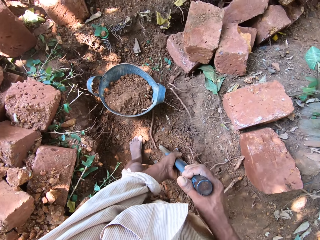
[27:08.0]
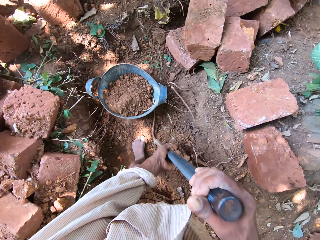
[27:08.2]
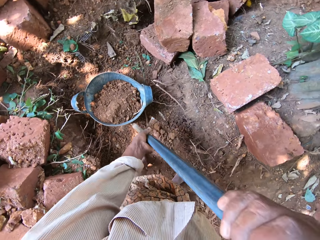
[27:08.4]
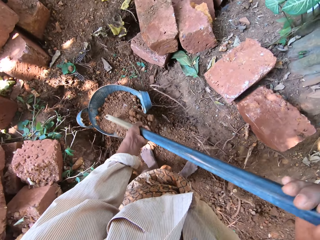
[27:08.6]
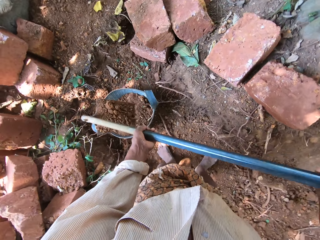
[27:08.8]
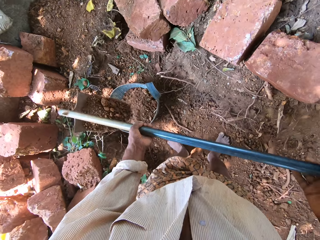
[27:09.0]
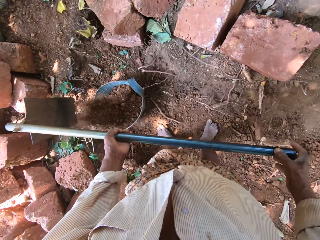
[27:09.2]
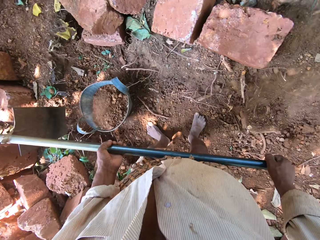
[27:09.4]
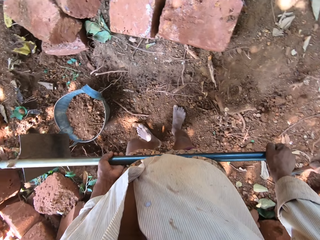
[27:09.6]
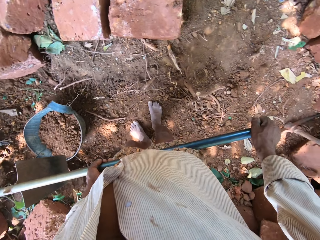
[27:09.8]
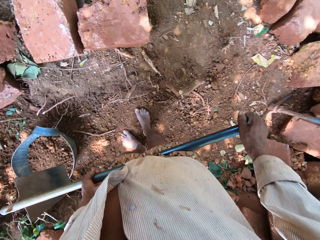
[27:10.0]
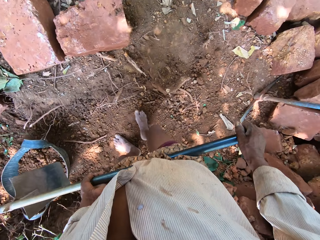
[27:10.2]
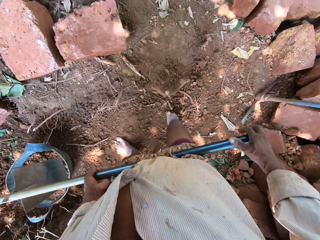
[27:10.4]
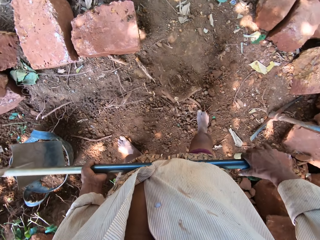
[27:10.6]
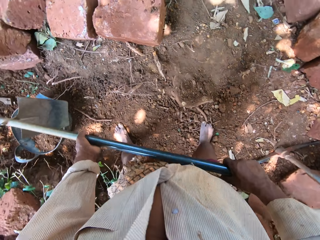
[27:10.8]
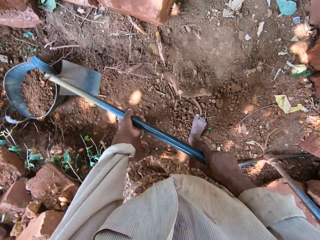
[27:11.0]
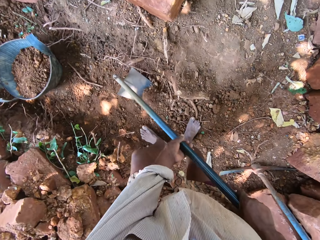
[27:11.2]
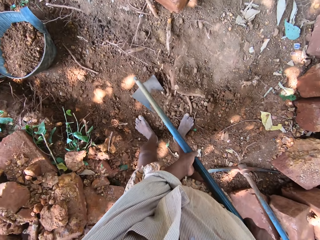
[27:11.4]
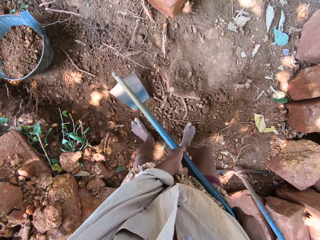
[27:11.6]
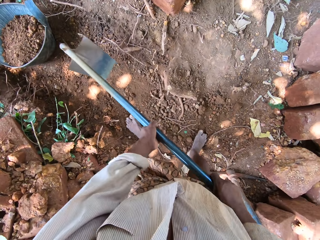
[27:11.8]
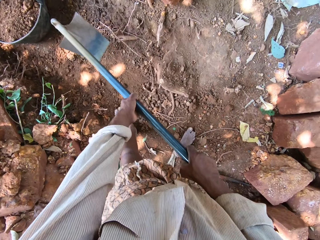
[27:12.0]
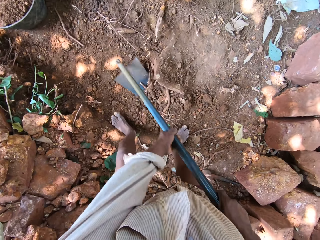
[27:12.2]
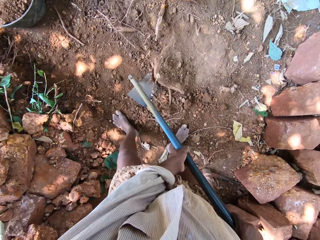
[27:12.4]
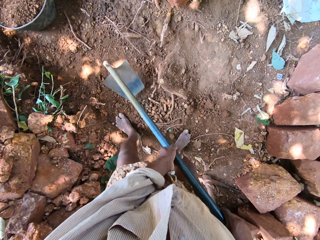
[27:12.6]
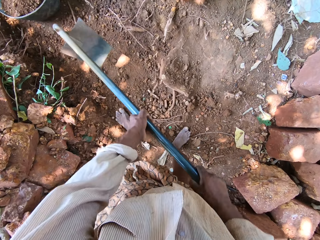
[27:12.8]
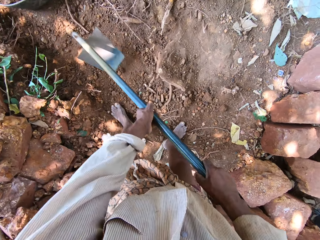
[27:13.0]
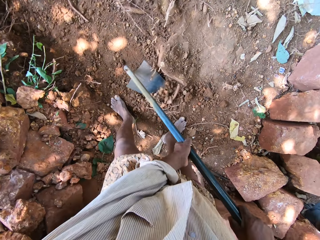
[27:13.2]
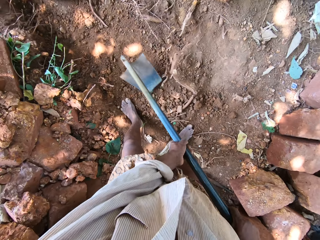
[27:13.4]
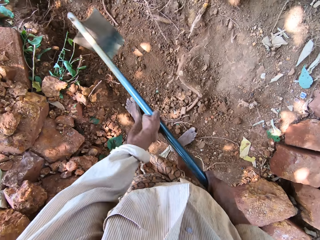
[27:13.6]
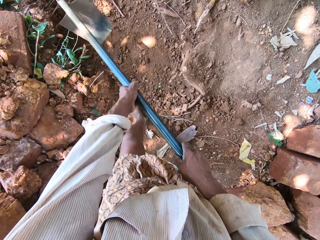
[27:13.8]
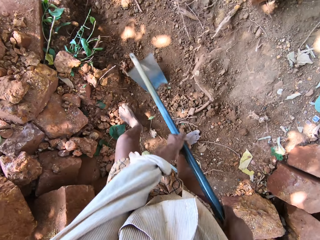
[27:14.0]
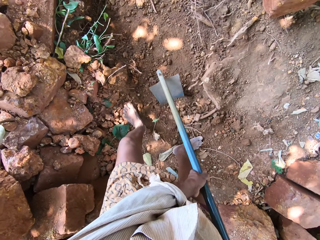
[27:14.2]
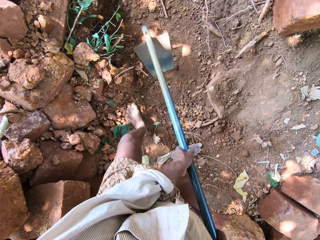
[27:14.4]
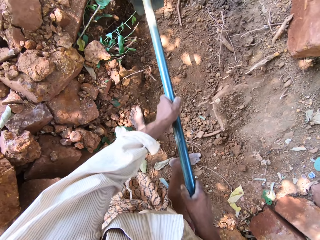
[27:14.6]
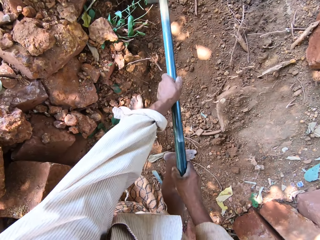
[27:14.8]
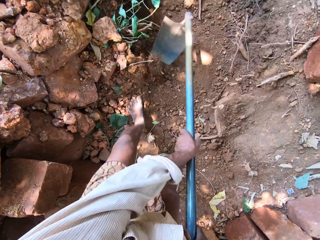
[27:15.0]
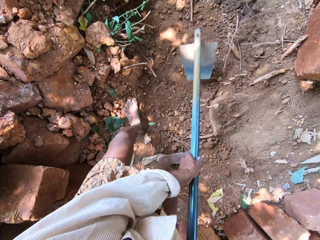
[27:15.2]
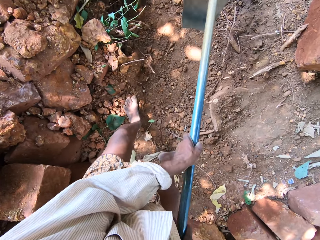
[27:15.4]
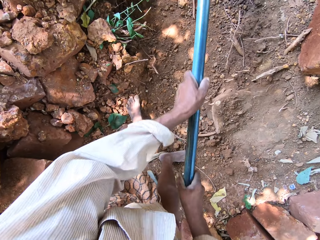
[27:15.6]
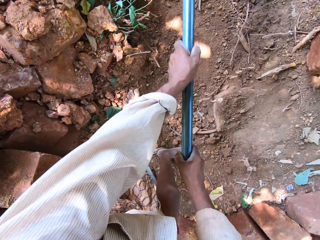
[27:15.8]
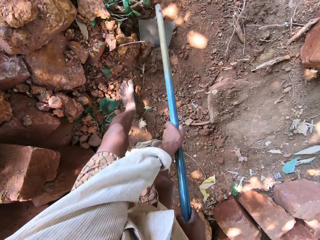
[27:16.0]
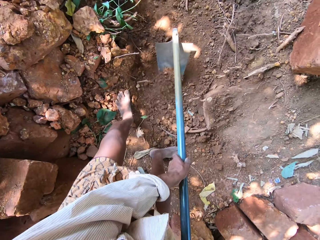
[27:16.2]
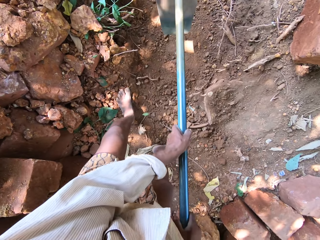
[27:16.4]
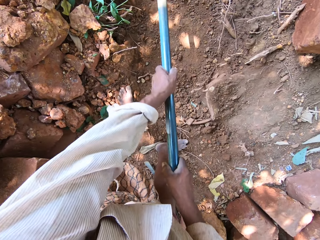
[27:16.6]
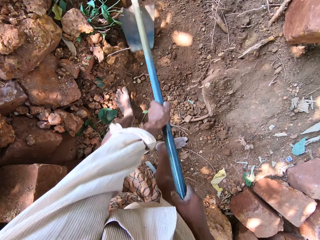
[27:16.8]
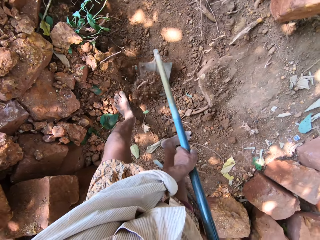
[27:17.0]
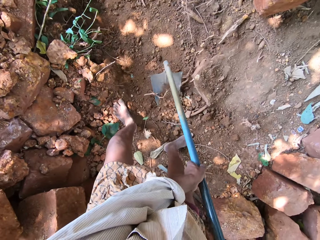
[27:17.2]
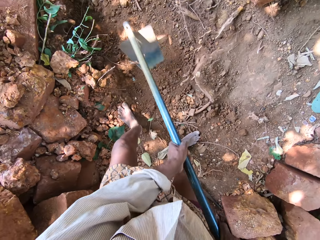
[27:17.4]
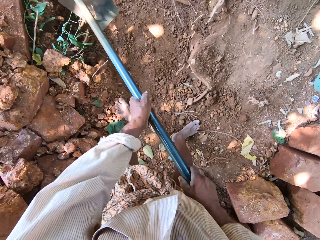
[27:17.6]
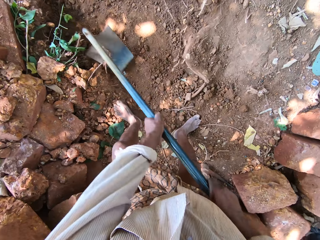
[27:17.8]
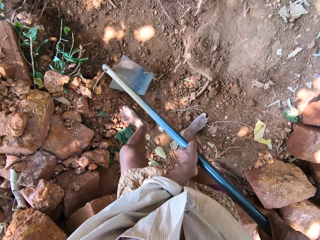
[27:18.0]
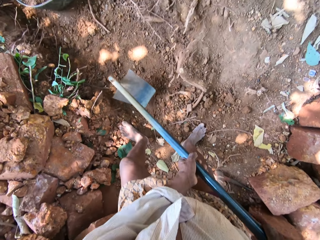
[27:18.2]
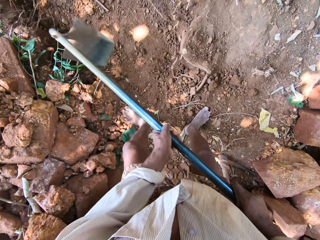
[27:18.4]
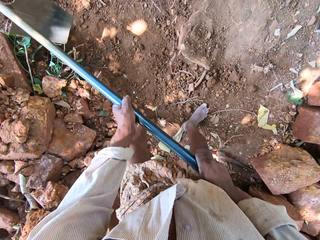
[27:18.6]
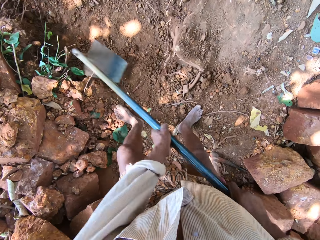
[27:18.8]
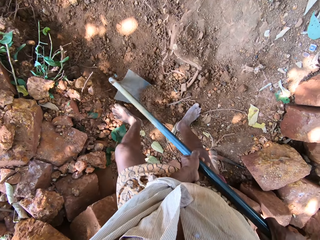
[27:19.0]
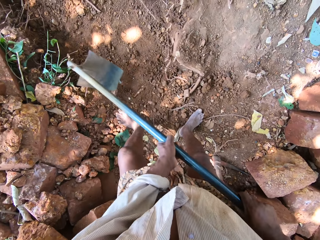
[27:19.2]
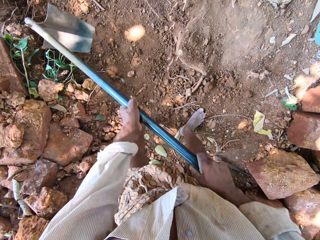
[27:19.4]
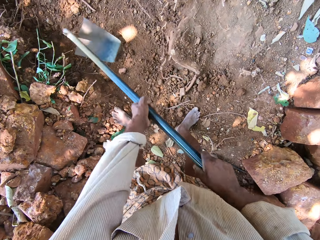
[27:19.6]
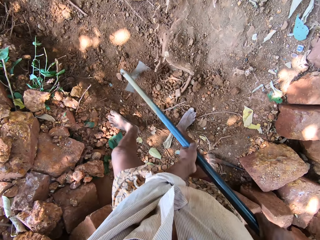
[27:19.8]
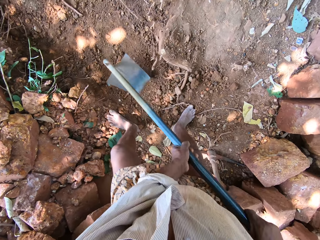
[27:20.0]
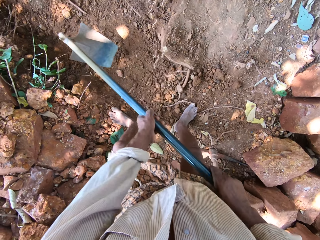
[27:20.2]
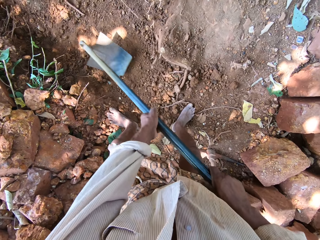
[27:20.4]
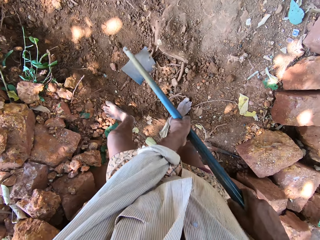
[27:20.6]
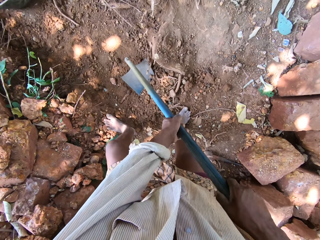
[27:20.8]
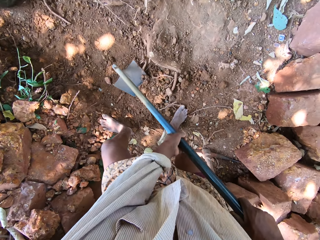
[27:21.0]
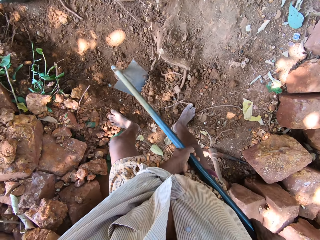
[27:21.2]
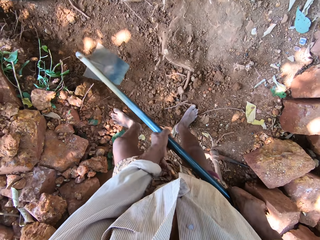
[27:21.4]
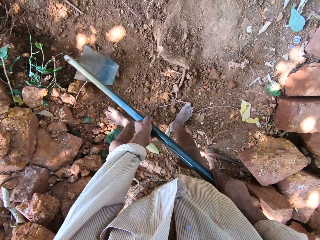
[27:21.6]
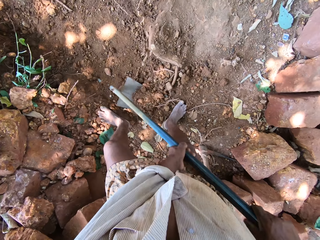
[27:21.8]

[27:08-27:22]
The camera wearer picks up the hoe from the ground with his hands. He pours the sand in the bowl on the ground with the hoe in his hands. He digs the ground with the hoe. He gathers the sand with the hoe in his hands. He digs the ground with the hoe.

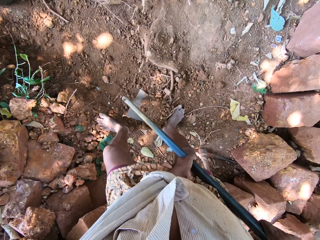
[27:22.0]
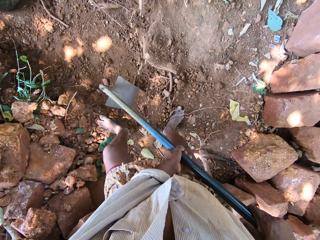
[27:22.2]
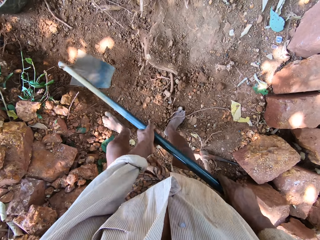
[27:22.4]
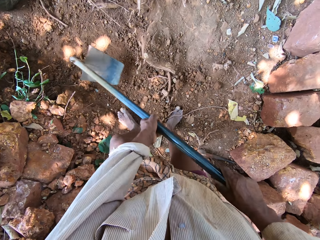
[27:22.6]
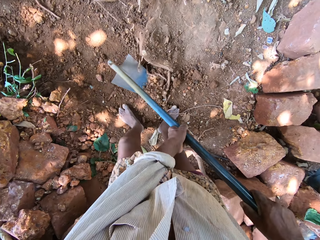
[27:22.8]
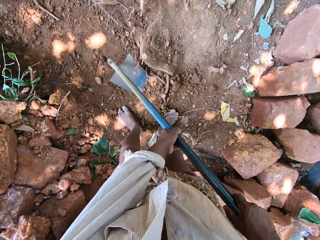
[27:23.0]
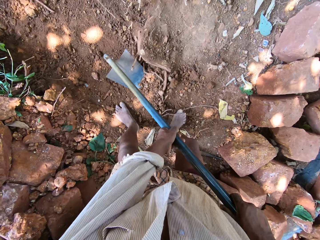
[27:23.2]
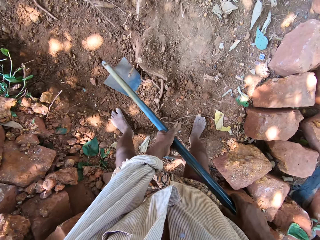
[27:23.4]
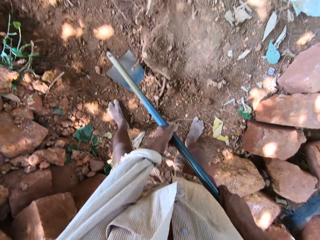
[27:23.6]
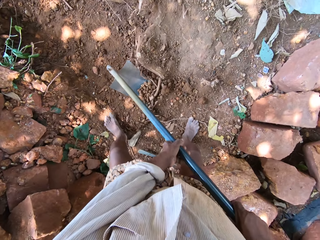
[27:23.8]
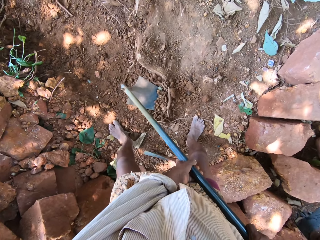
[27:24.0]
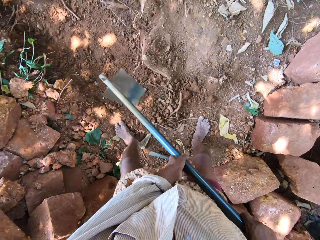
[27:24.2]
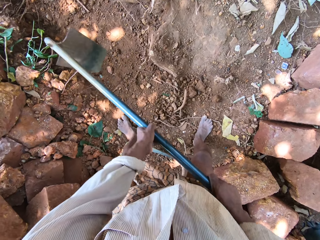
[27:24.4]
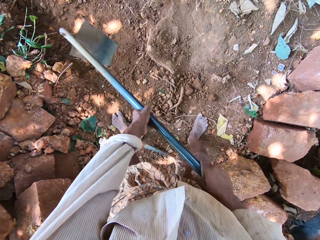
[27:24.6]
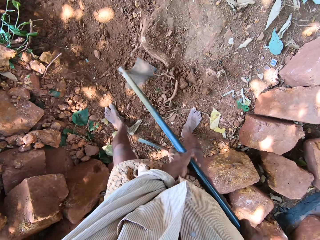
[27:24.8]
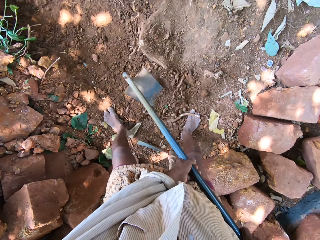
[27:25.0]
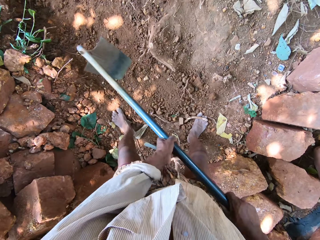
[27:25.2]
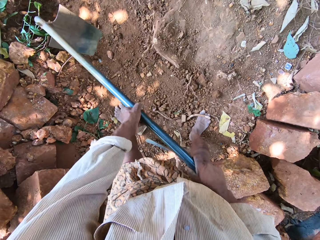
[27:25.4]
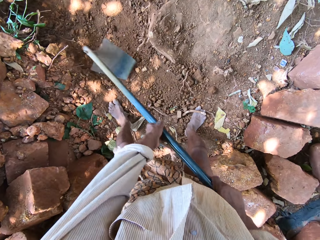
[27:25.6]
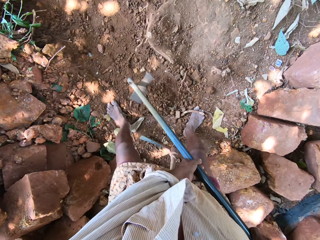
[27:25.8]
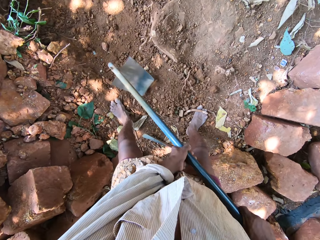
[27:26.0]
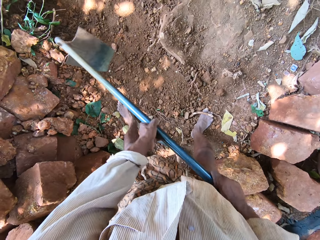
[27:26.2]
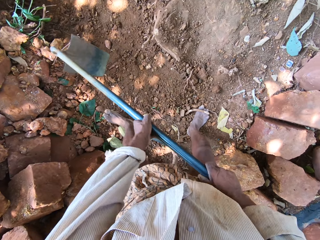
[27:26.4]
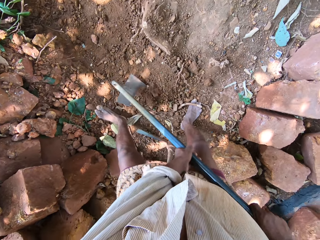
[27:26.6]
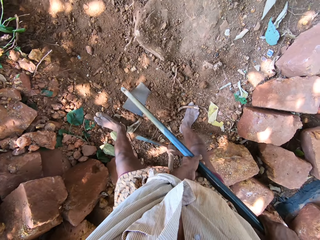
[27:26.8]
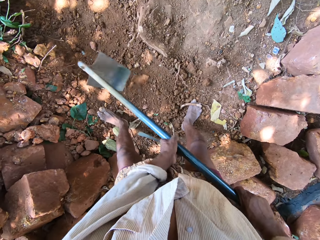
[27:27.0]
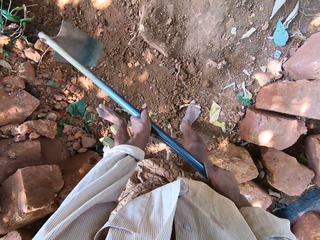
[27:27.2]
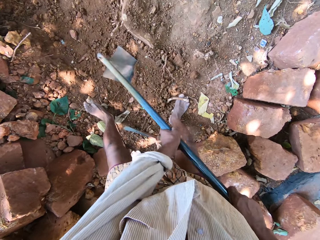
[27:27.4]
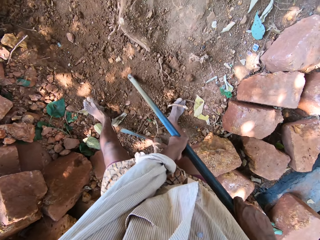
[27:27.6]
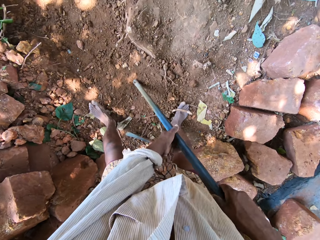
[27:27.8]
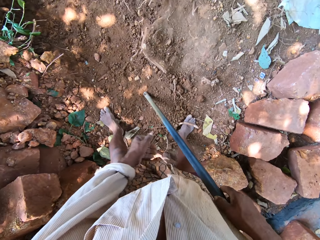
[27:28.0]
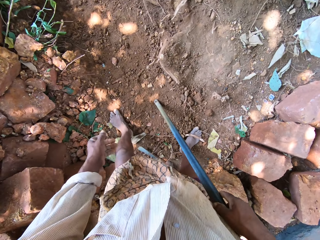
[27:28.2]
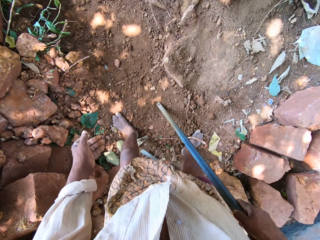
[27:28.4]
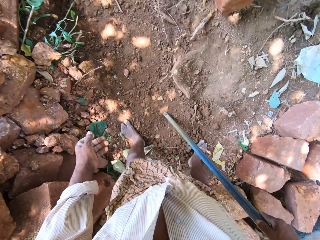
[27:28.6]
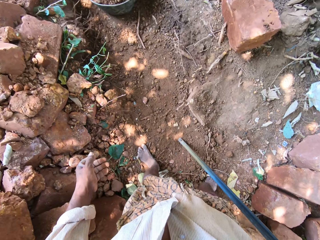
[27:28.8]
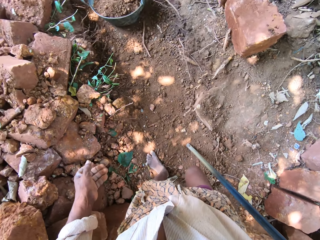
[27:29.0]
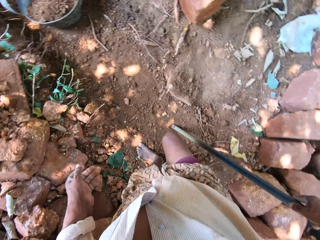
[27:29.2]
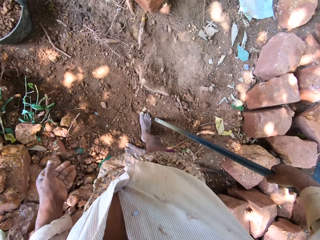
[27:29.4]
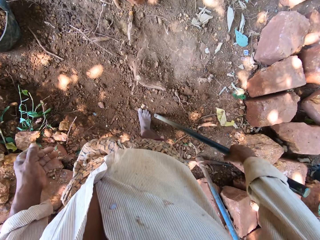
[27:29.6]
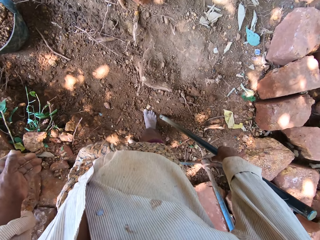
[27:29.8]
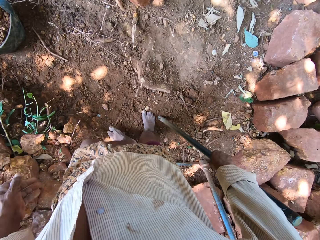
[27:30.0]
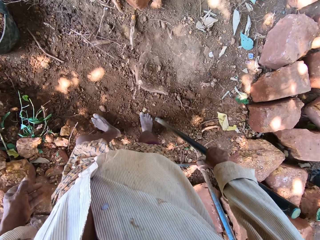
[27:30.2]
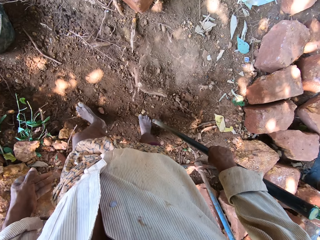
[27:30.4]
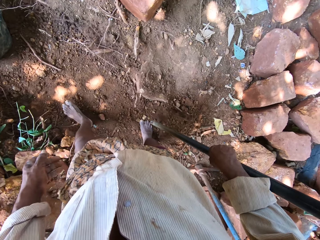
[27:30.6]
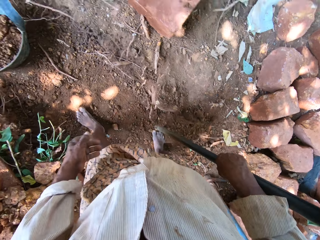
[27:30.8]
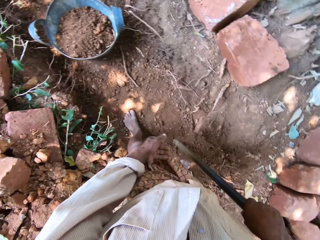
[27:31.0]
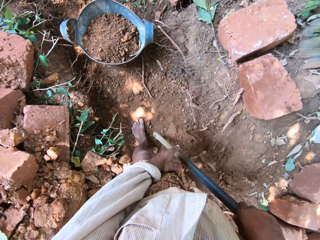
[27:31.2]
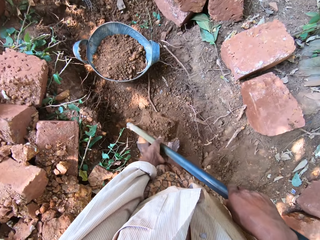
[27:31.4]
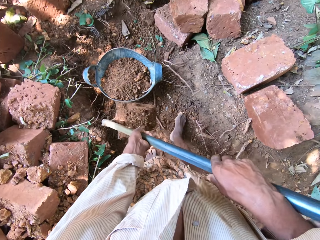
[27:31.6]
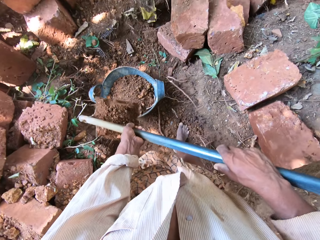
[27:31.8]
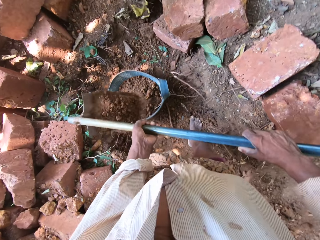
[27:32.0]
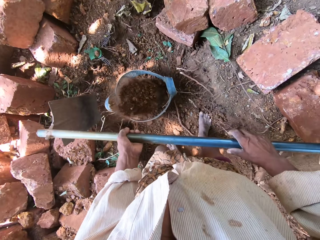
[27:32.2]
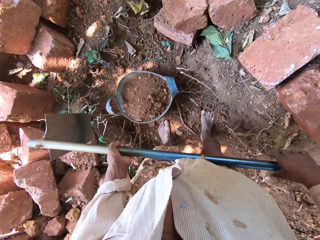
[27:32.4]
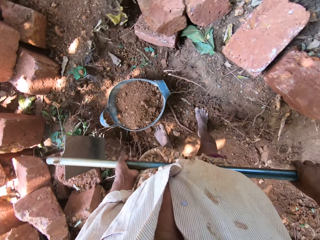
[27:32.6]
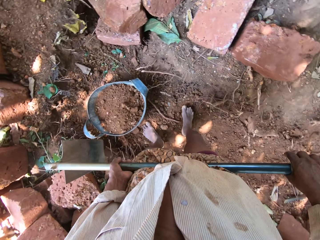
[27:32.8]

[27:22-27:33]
The camera wearer pours the sand or soil into the pan or bucket with the hoe in his hands. He carries the soil with the hoe.
